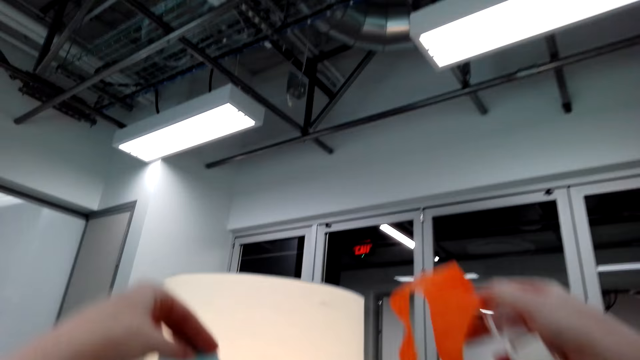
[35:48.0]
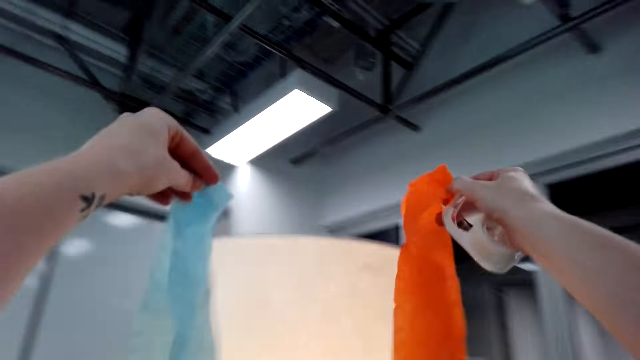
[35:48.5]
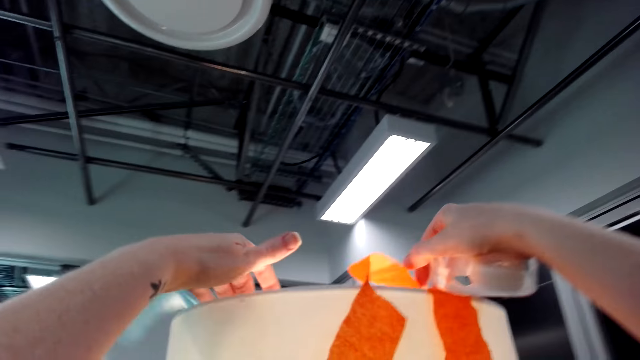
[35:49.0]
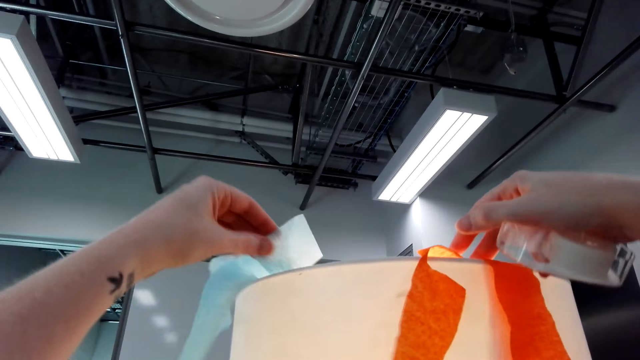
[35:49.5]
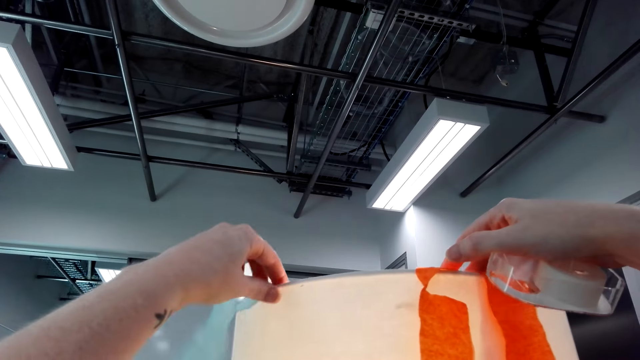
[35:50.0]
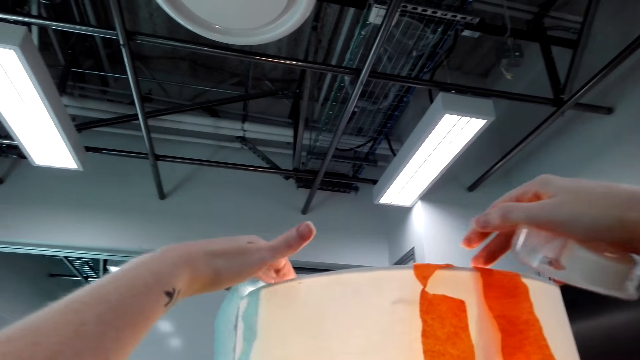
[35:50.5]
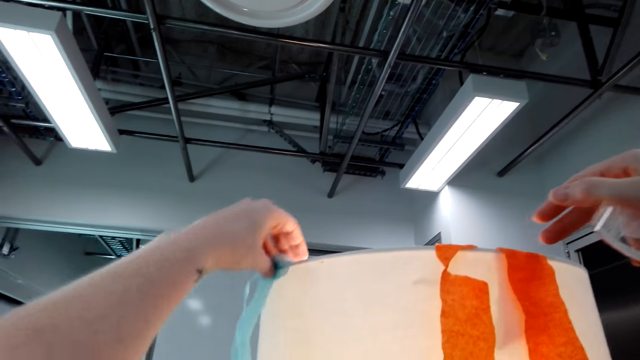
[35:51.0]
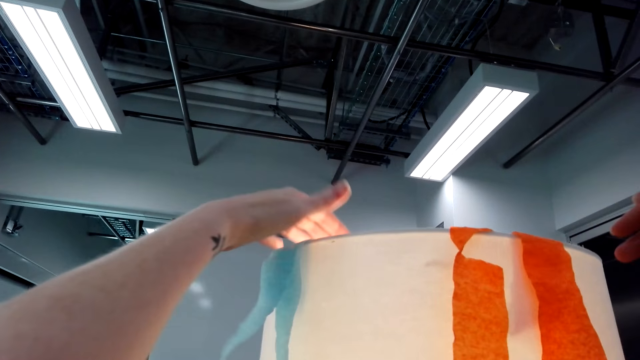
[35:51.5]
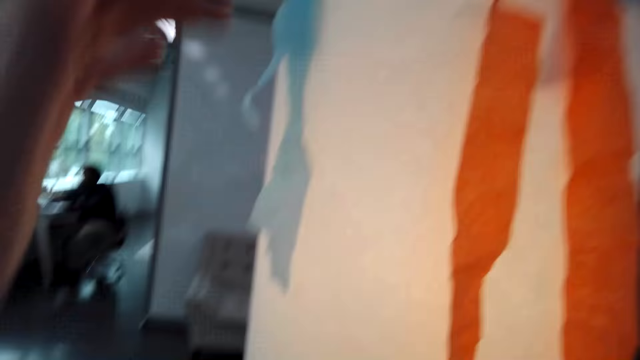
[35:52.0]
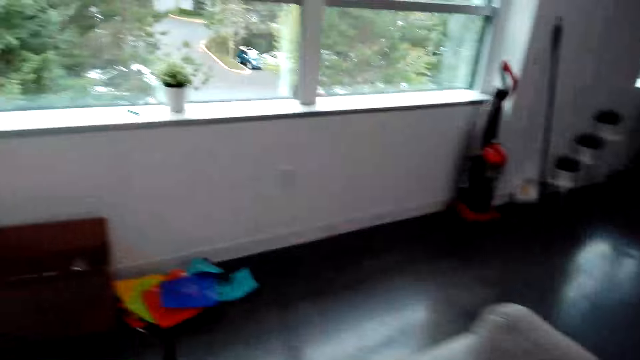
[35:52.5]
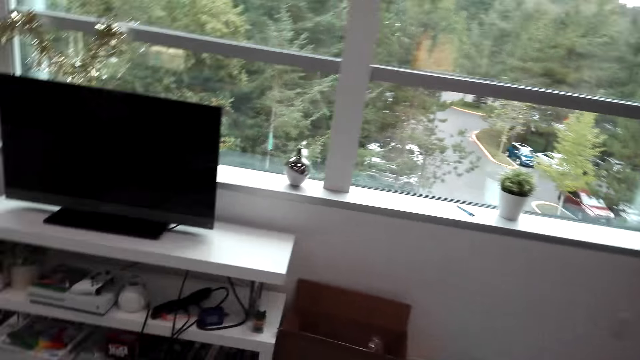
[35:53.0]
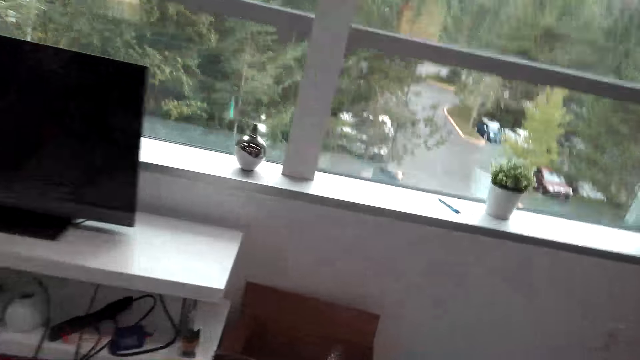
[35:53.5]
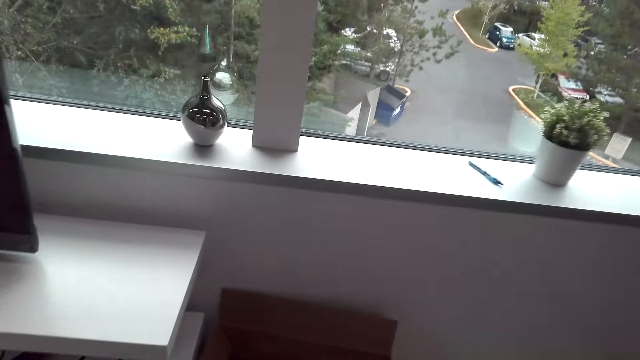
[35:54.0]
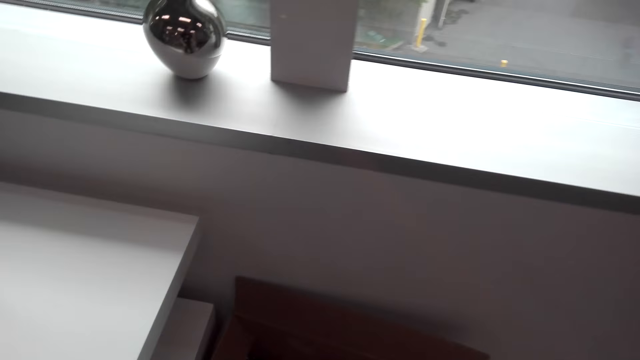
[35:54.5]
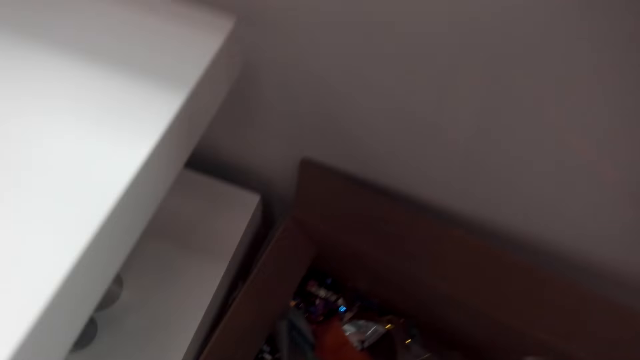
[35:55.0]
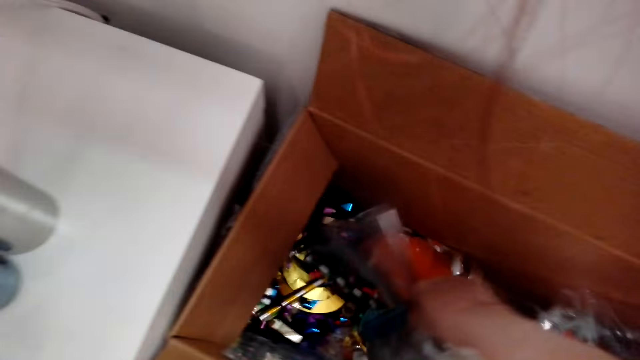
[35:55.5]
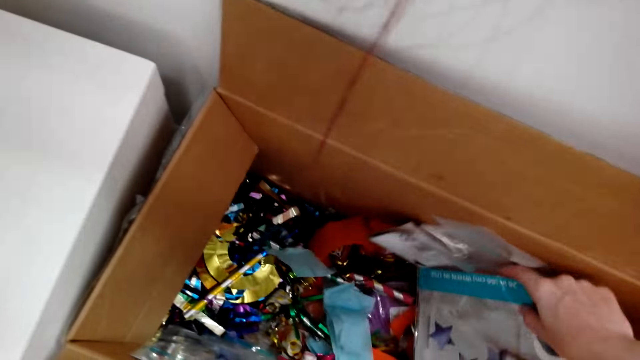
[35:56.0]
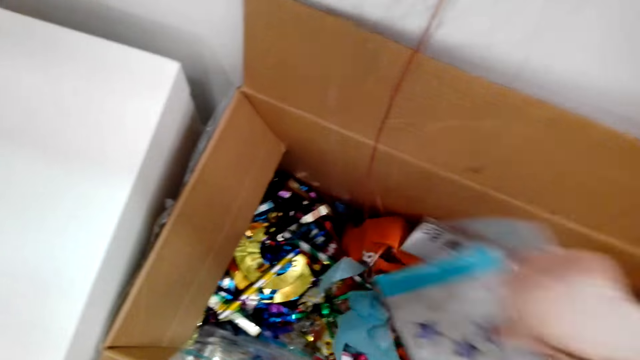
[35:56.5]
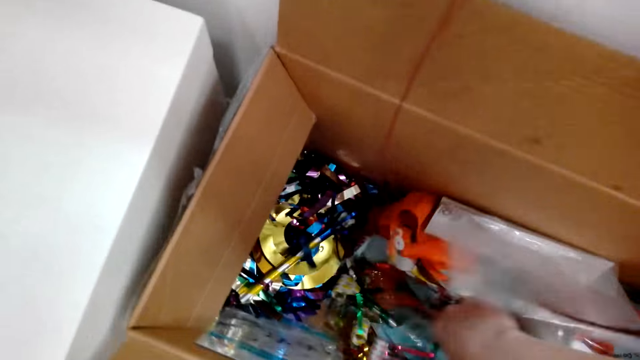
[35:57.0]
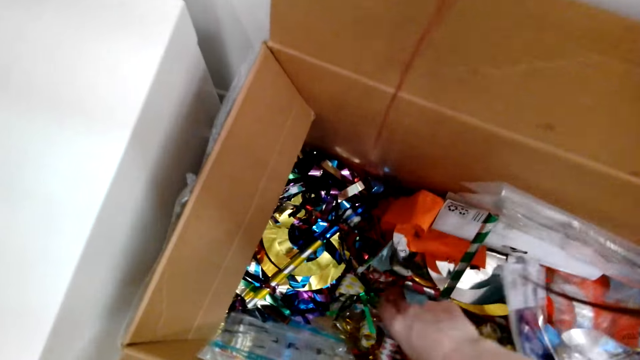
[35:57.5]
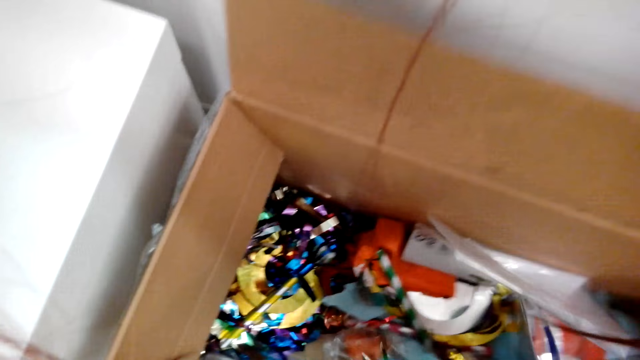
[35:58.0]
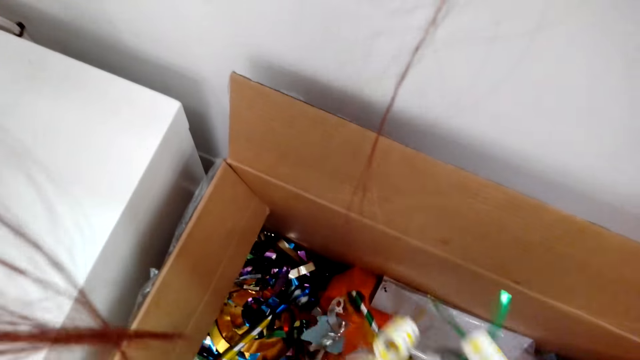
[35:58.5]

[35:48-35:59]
The camera wearer hangs the decorations on the light lamp. She walks in the house. She searches inside the box with her hand.

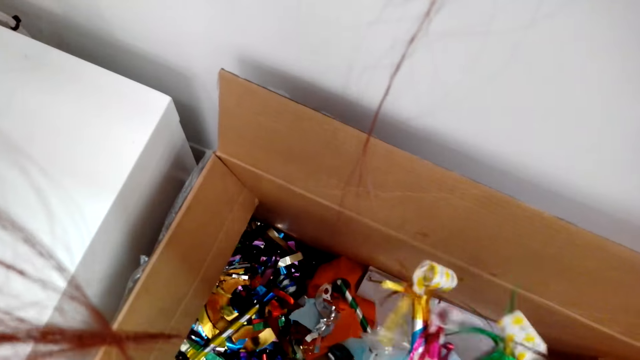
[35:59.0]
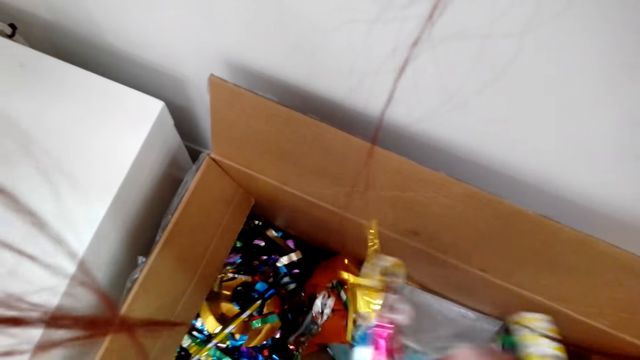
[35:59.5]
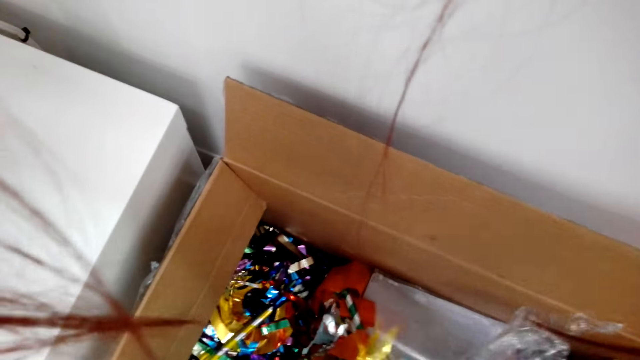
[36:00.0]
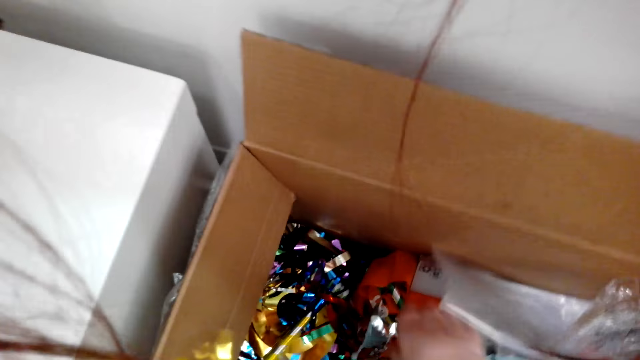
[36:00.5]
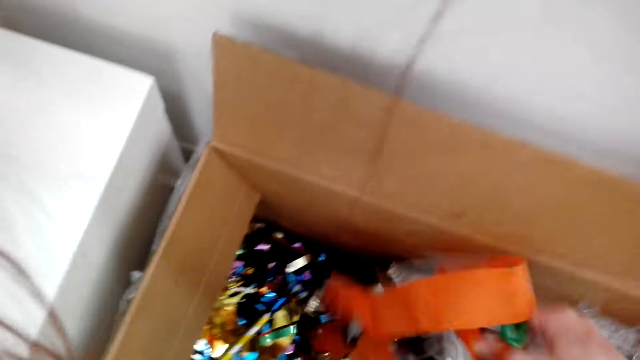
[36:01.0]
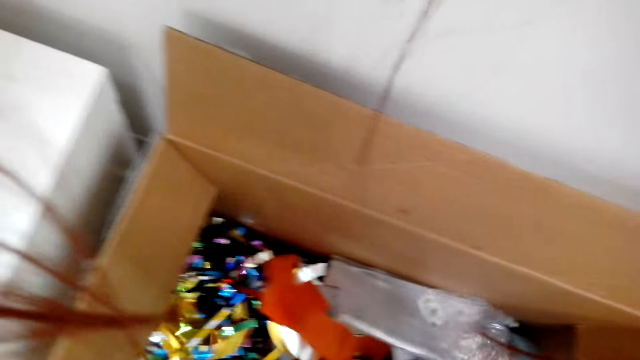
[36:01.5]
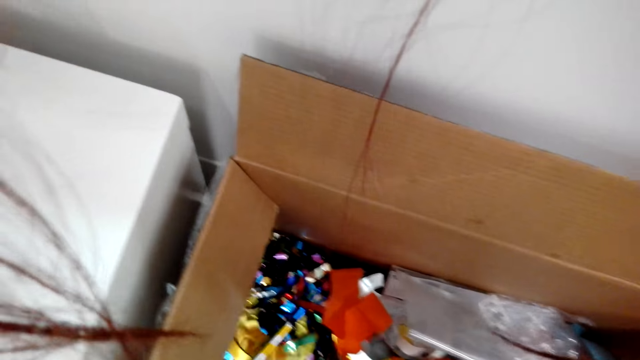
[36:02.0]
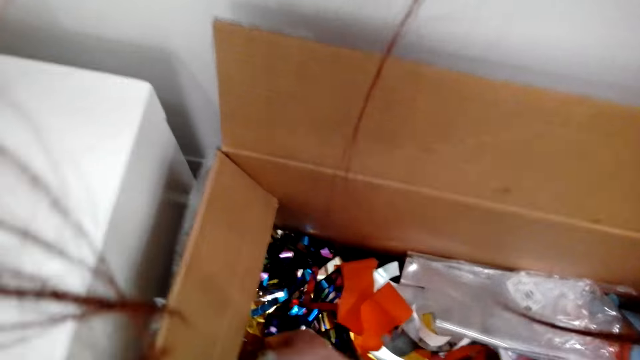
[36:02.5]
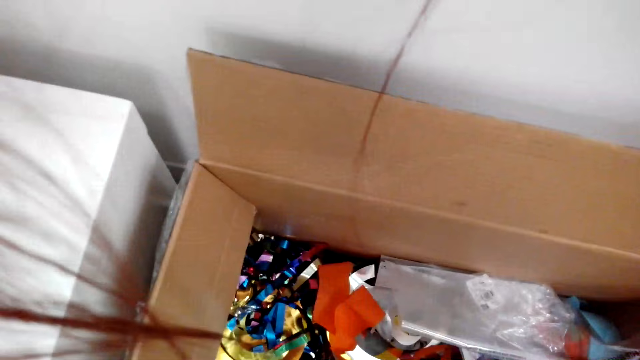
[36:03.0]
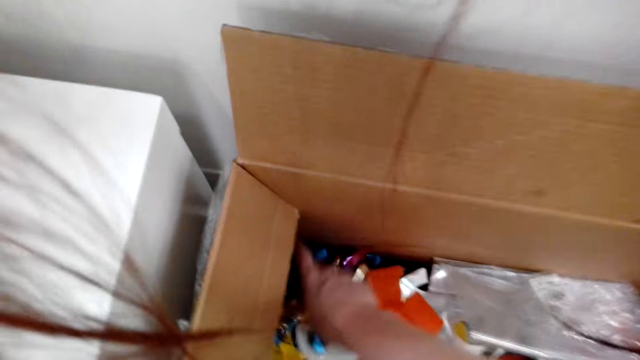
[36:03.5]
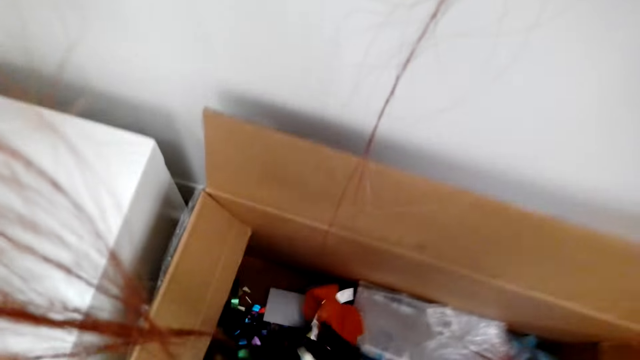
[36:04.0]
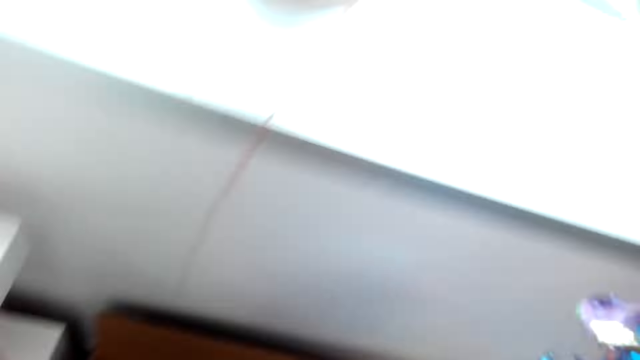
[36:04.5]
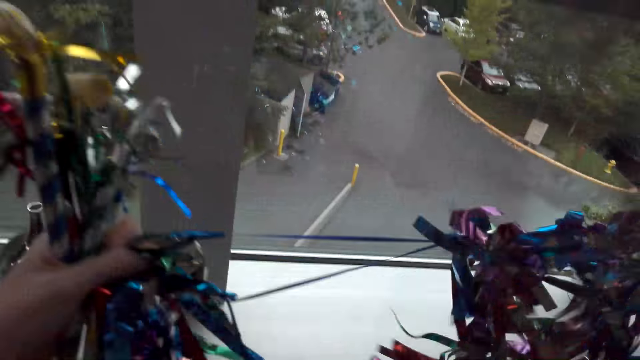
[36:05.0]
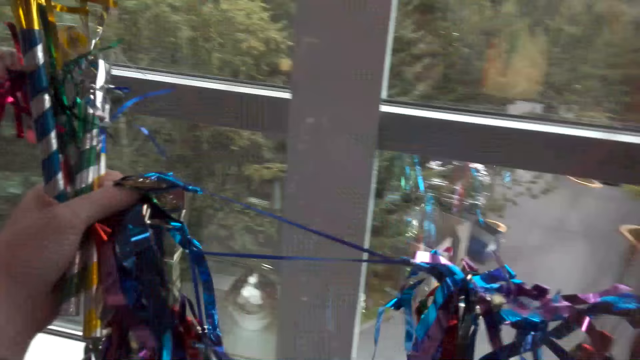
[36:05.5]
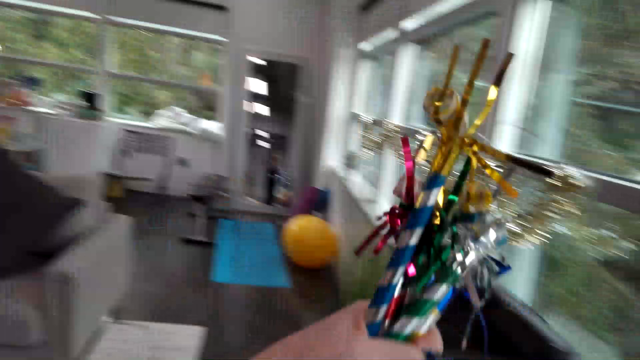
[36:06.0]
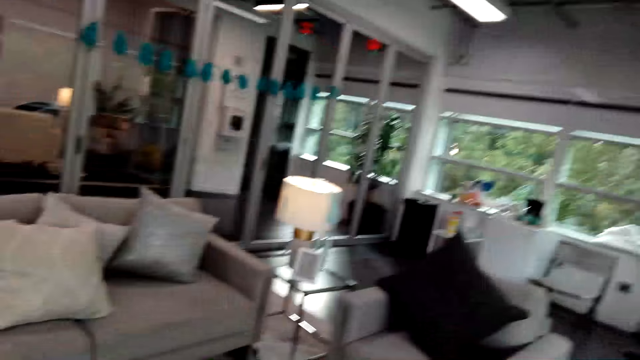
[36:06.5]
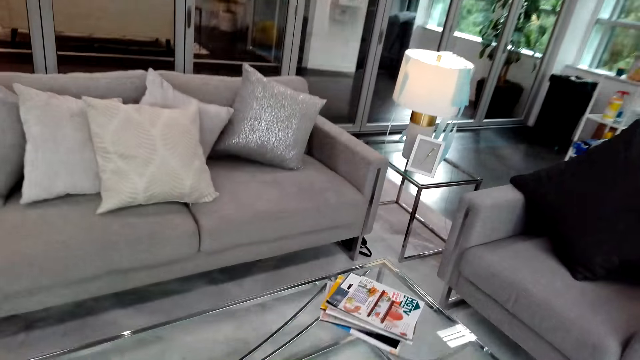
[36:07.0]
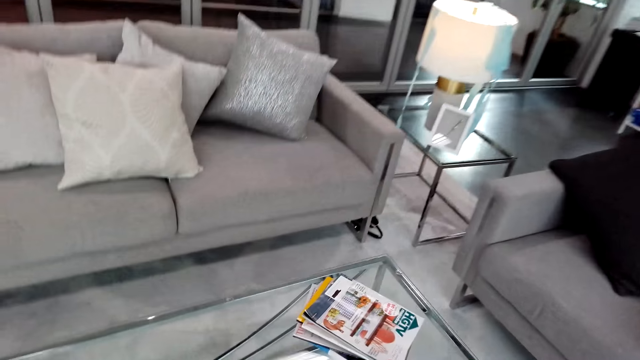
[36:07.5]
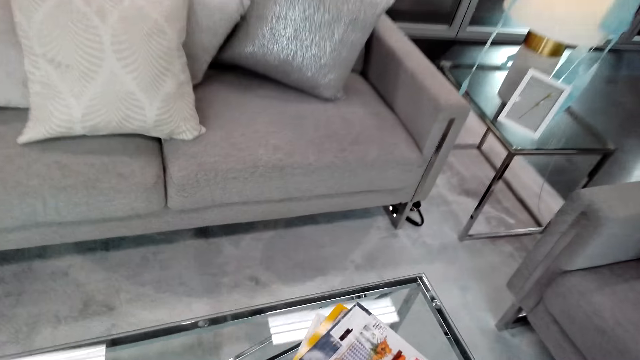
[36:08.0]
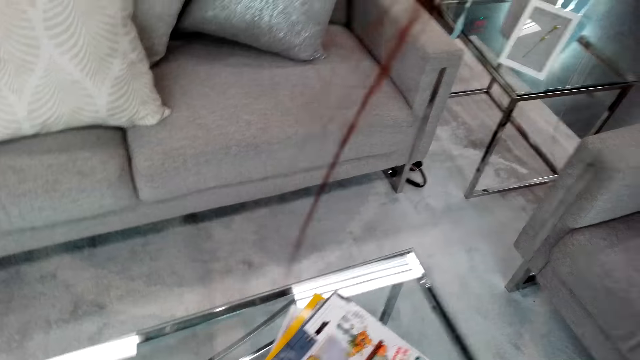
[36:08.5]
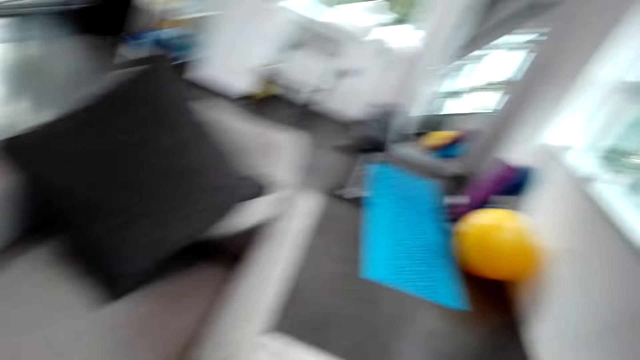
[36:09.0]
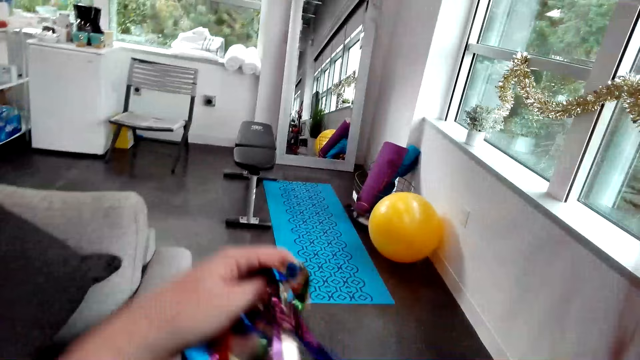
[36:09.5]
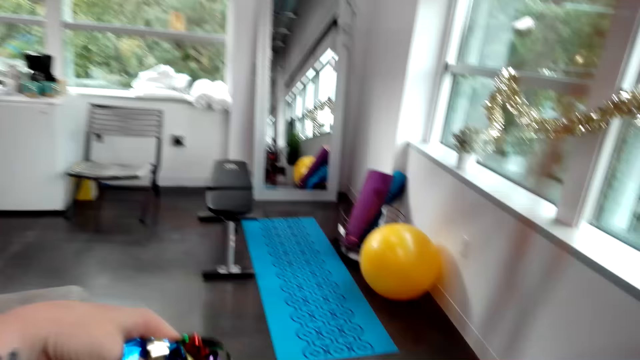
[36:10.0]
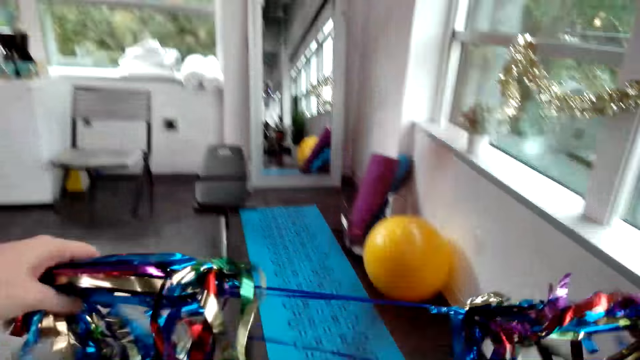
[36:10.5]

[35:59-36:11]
The camera wearer picks the decorative papers. They pull out the decorations from the box. They put some decorations on the table.
